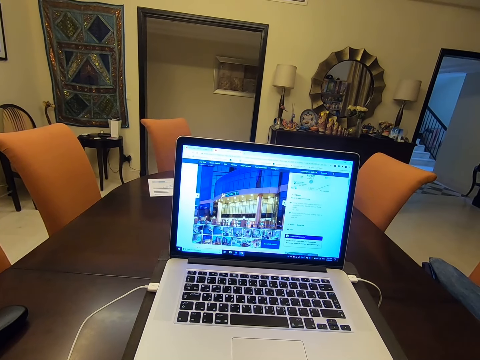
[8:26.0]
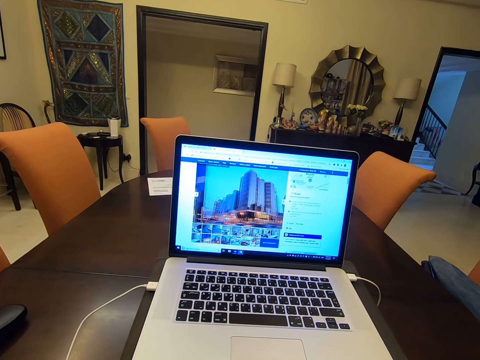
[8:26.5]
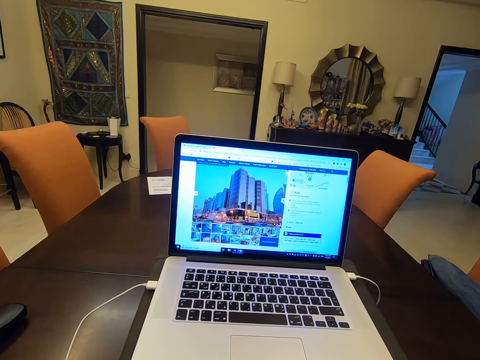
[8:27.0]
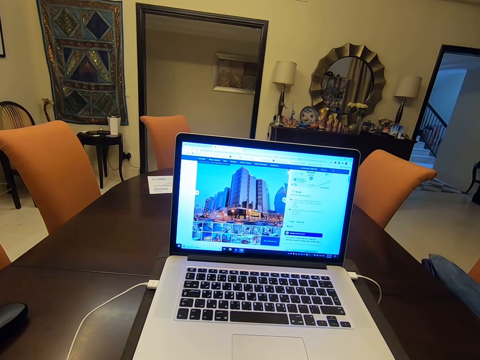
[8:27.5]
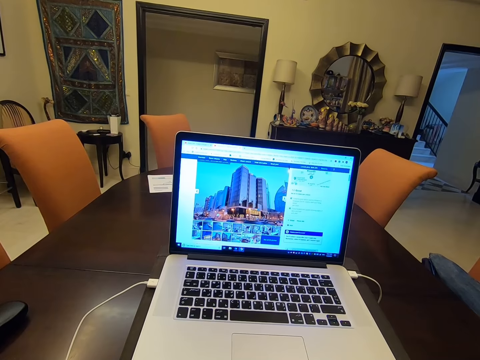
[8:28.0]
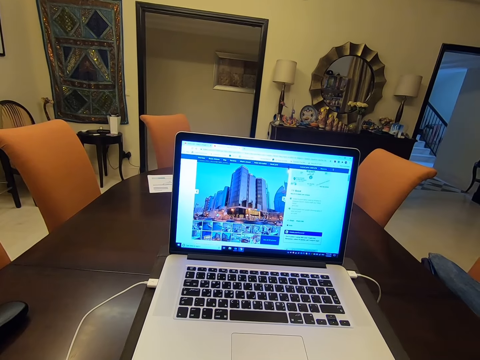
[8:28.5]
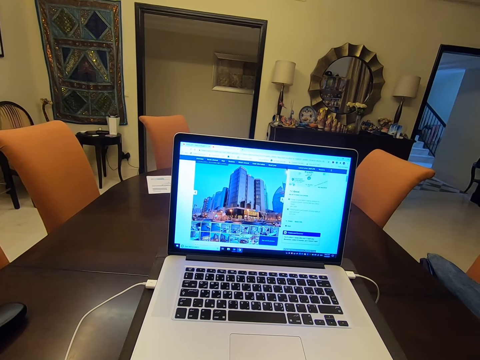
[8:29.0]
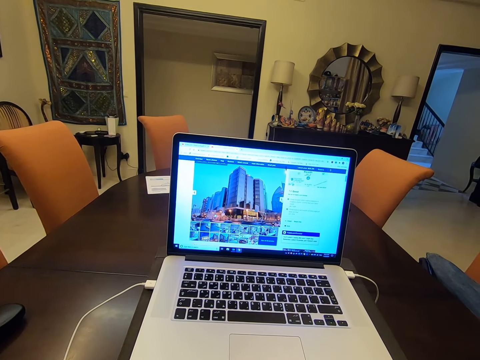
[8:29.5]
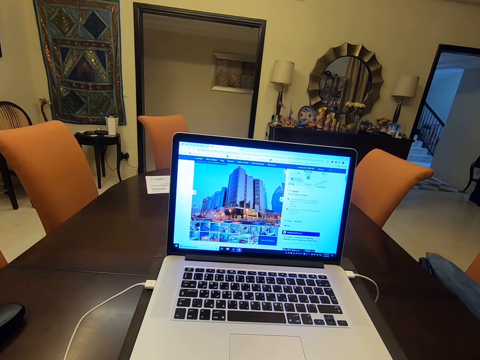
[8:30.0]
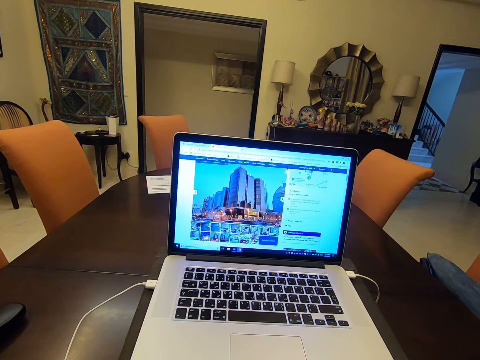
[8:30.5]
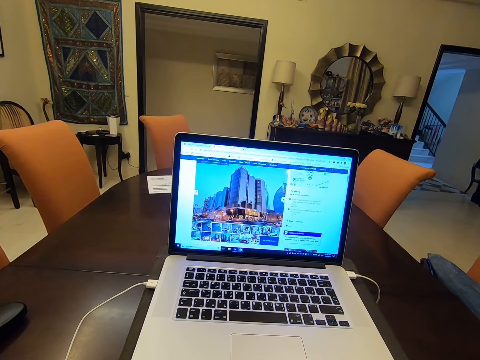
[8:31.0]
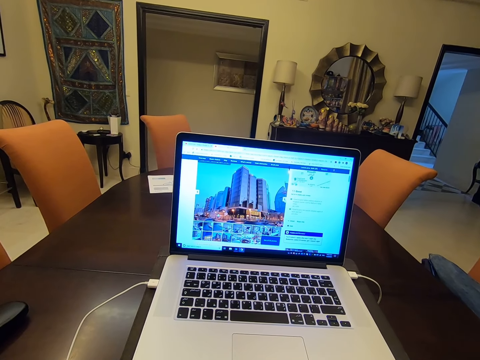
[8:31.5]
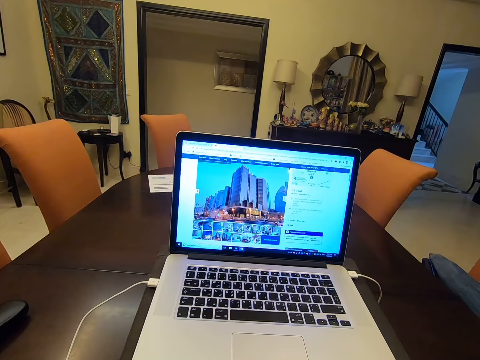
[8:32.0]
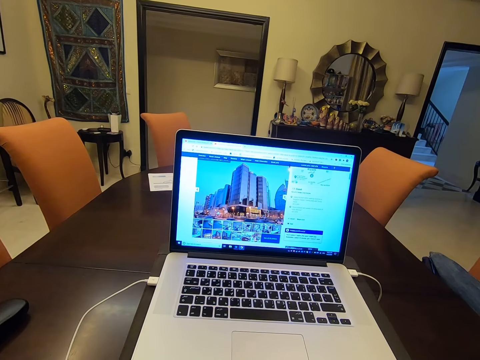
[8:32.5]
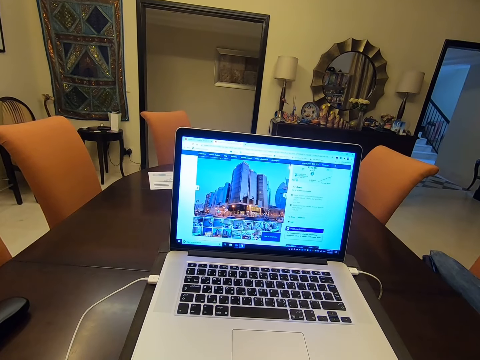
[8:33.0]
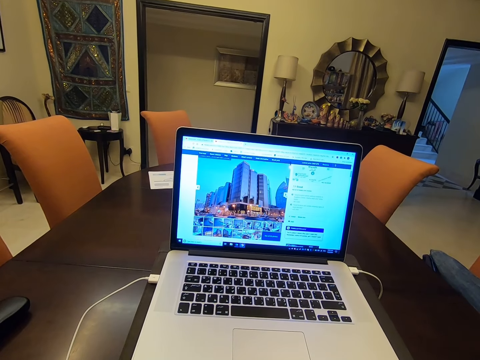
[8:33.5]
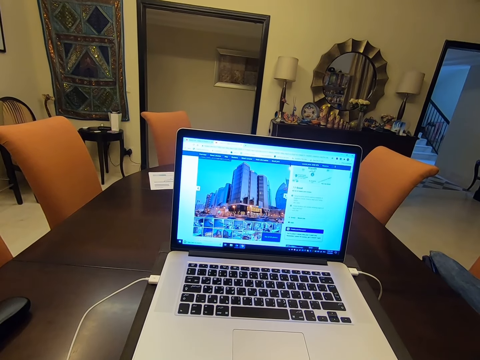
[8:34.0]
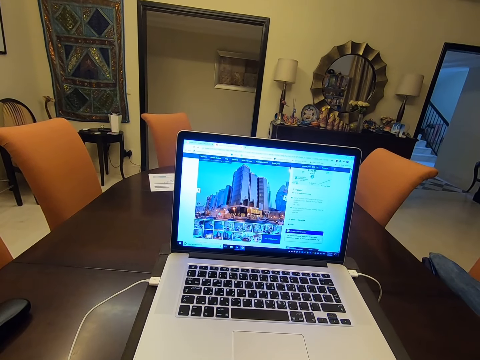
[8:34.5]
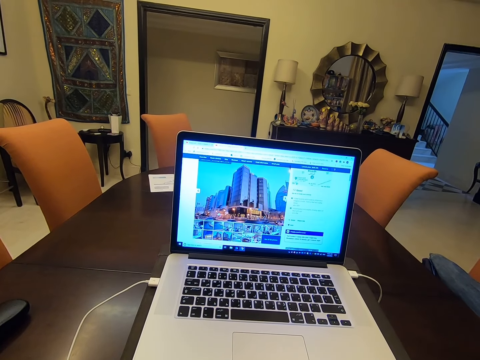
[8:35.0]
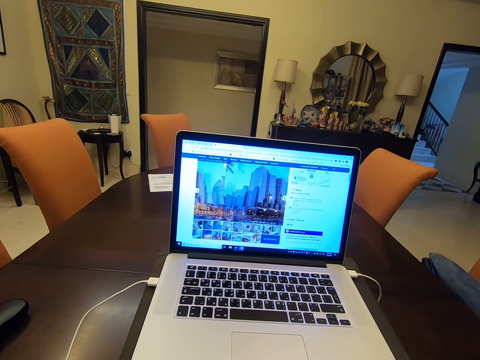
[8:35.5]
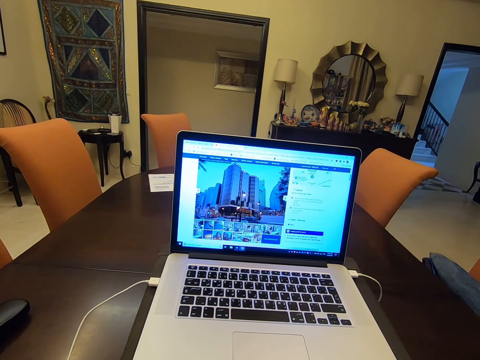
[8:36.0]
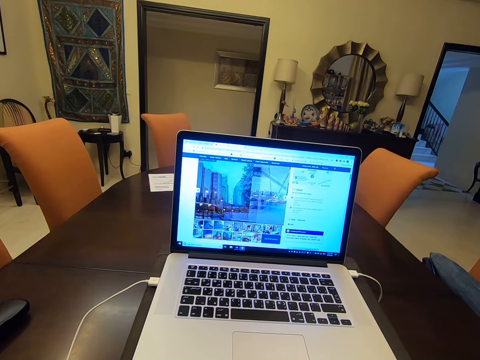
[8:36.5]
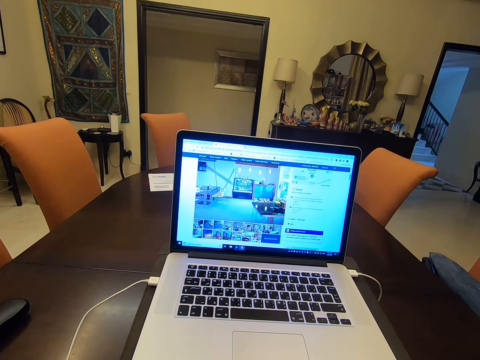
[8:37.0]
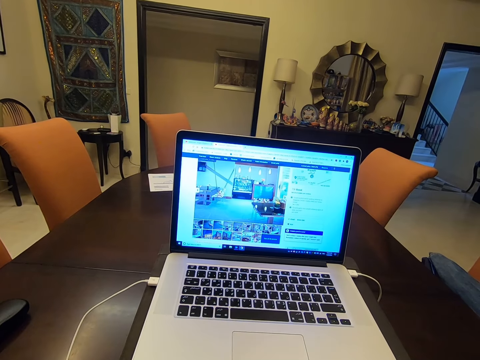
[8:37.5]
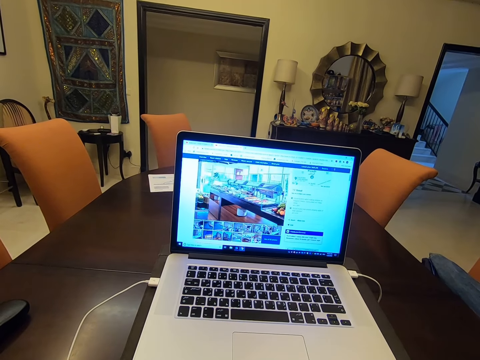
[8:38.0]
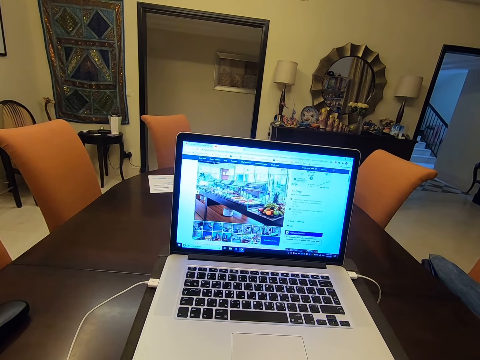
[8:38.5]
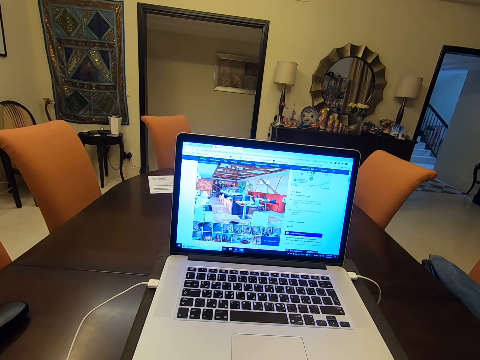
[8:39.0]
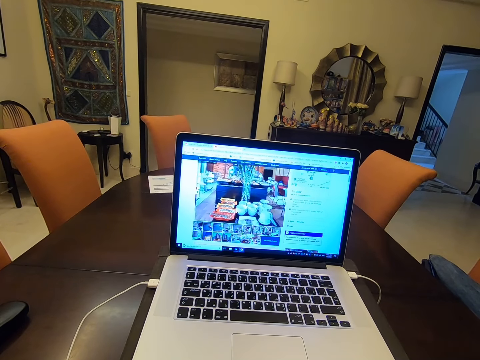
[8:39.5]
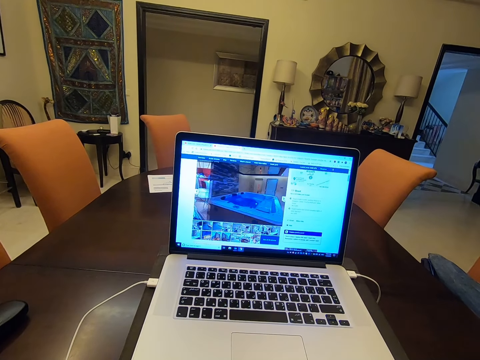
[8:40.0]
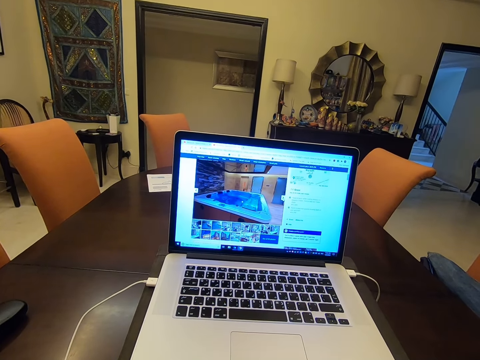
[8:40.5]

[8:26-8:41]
The camera wearer checks the laptop. They check the laptop again. They type on a keyboard.

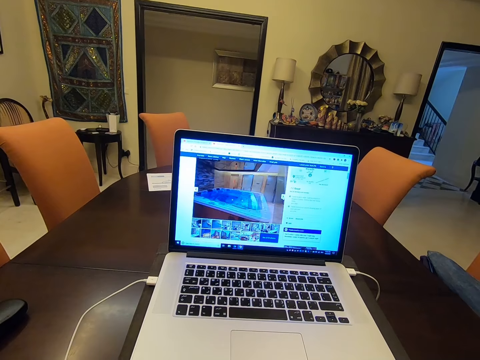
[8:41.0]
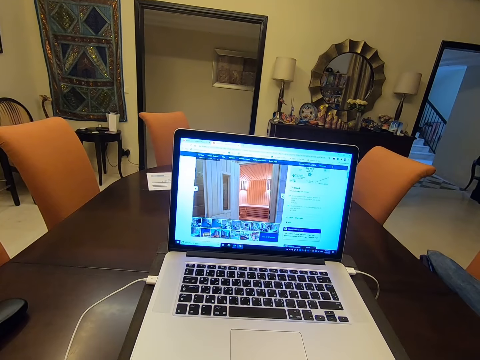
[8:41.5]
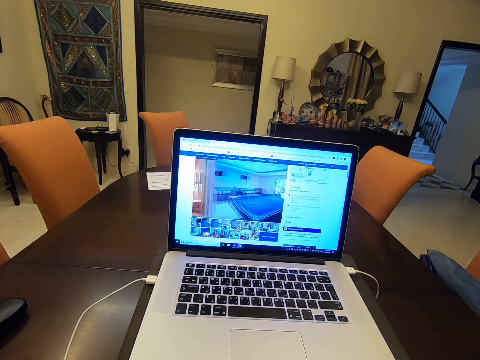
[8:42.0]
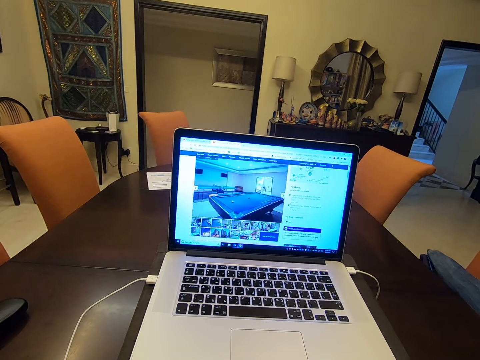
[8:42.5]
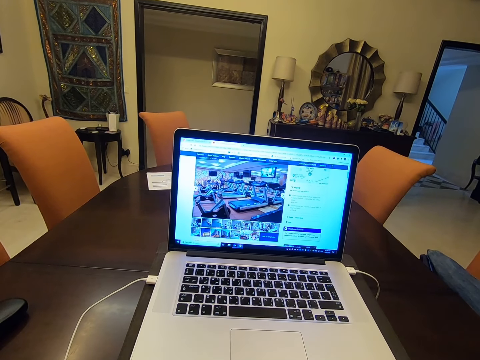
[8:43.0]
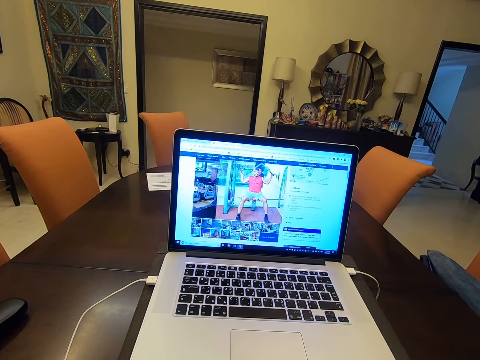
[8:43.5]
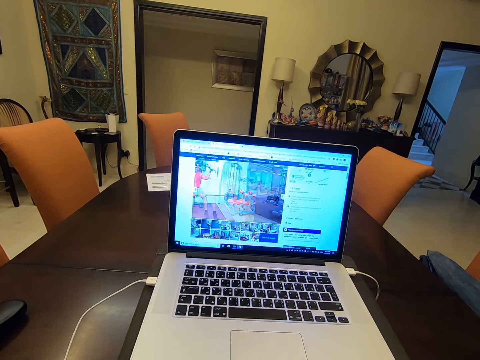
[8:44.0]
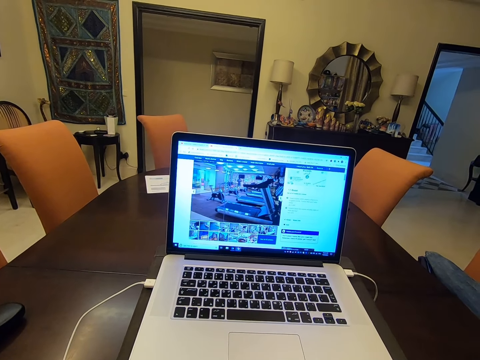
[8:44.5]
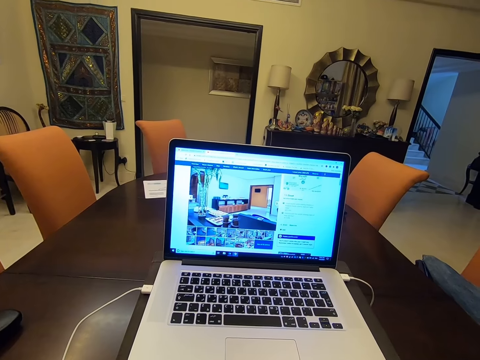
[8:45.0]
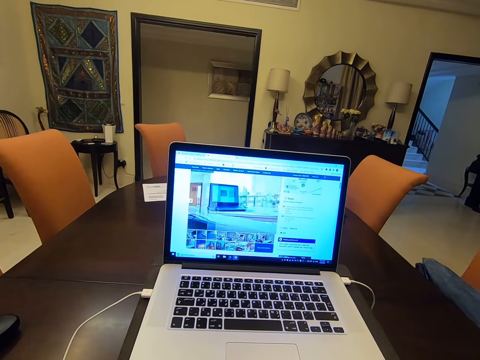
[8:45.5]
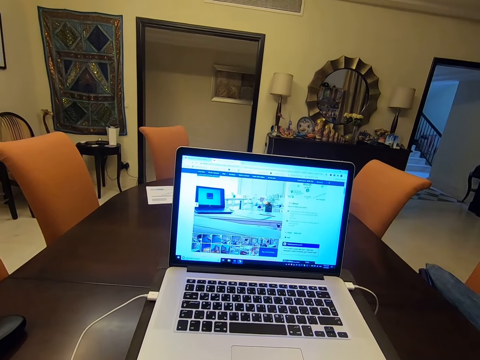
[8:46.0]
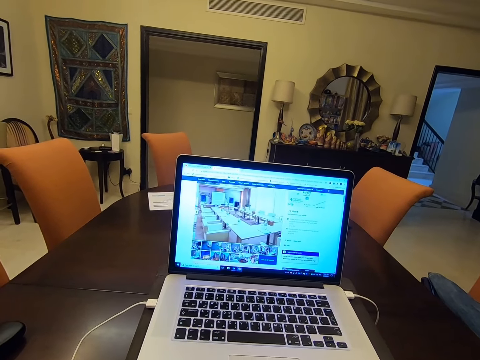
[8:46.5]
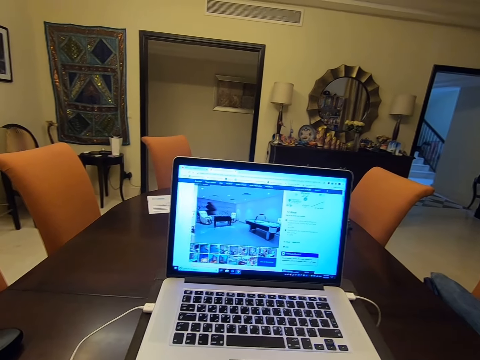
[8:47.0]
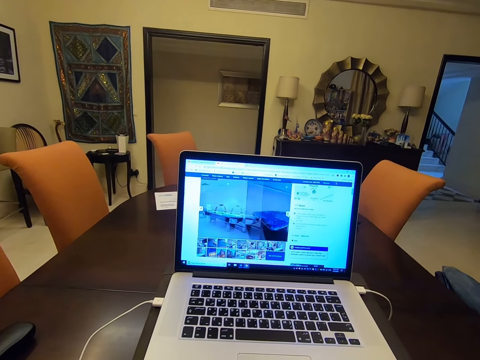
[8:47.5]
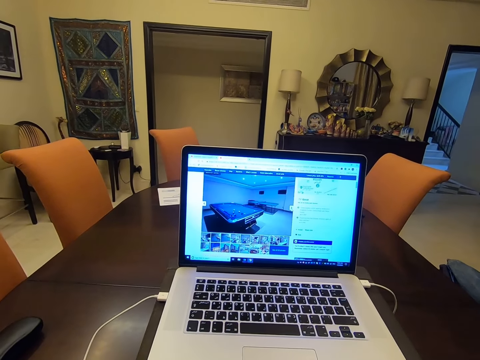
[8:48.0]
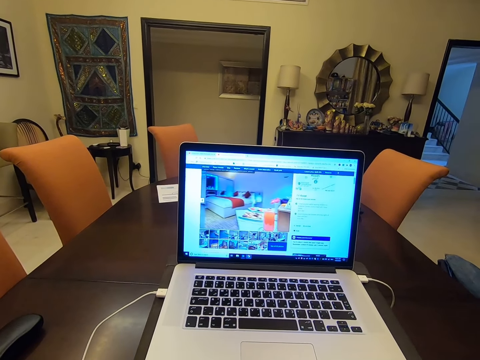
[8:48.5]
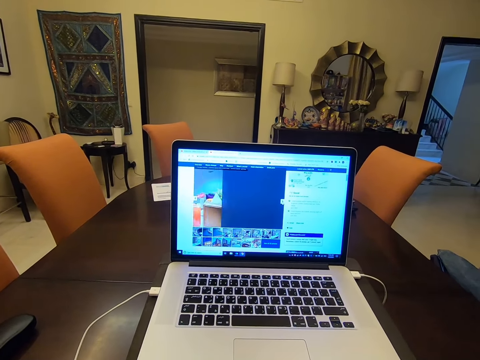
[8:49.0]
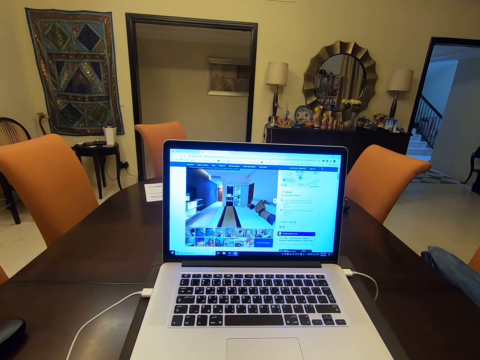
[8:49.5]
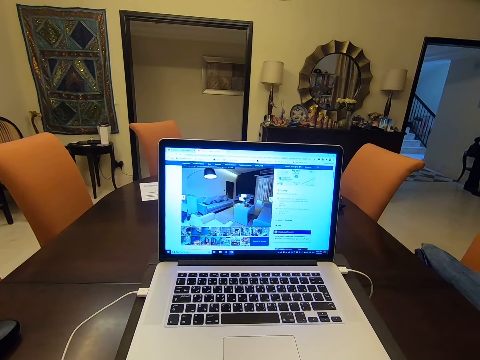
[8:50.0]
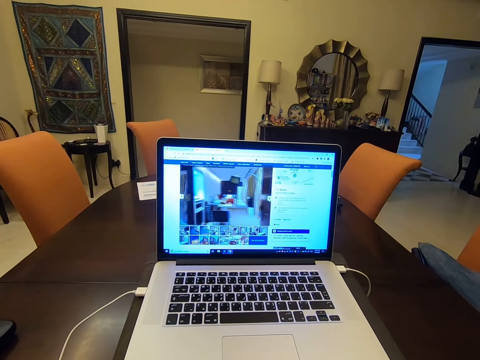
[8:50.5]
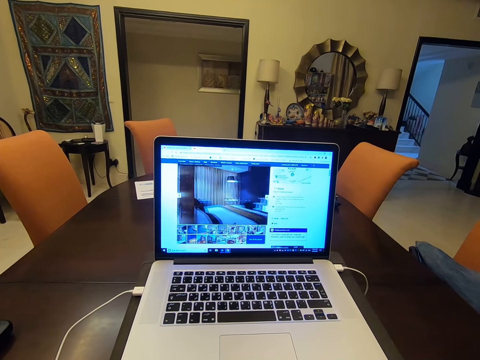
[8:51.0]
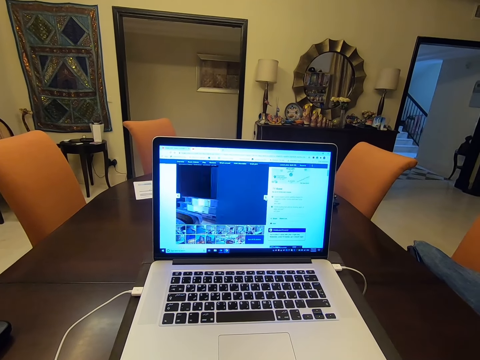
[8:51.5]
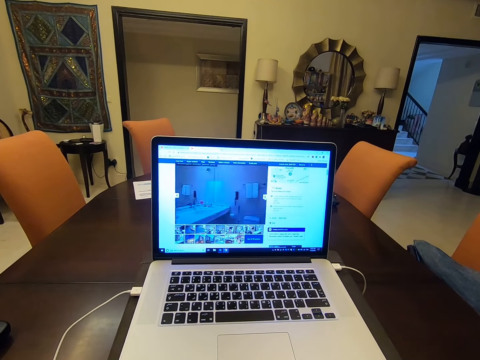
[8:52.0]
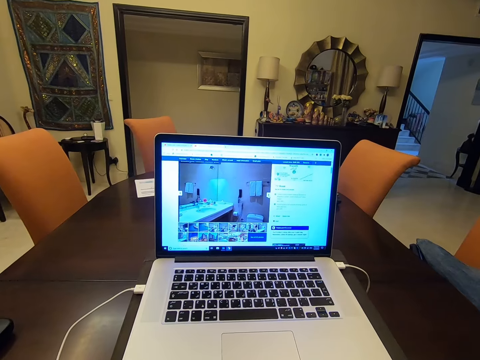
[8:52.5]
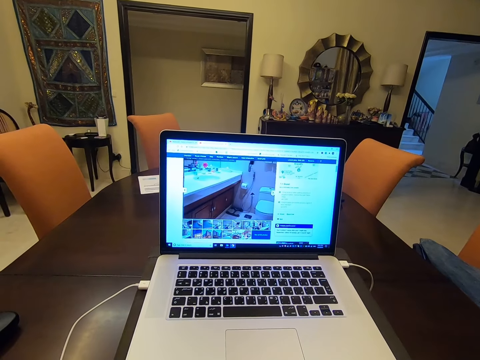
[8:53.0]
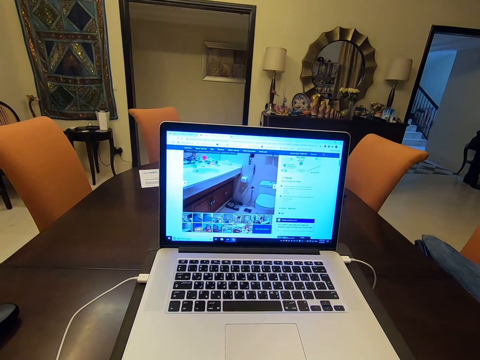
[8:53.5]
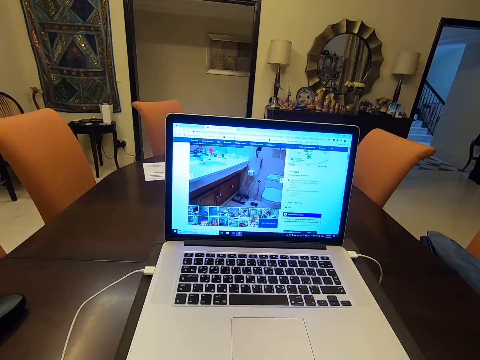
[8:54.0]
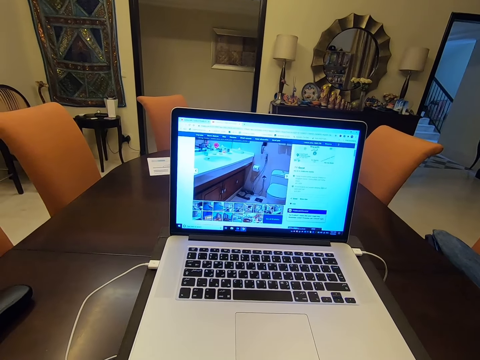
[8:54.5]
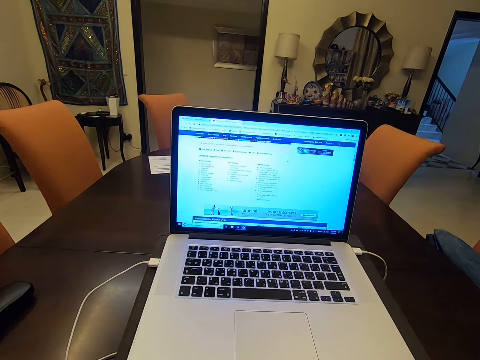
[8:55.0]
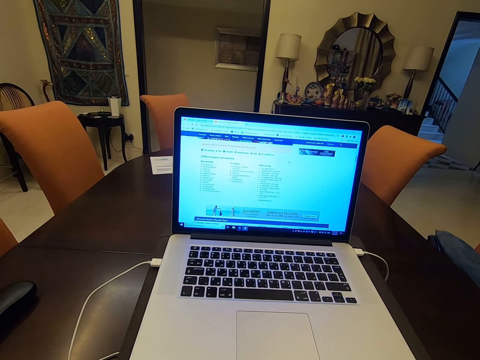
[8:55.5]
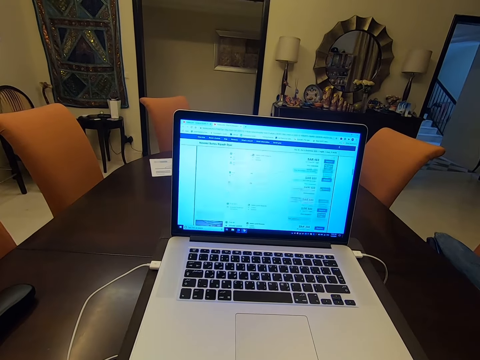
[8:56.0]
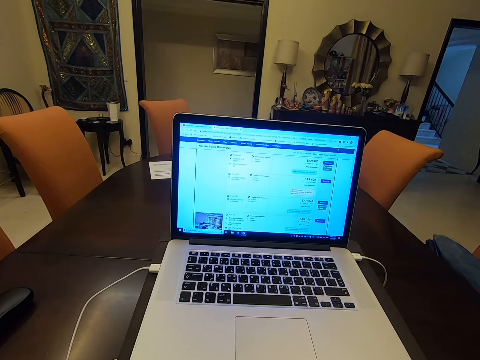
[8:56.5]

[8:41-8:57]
The camera wearer checks the laptop.
